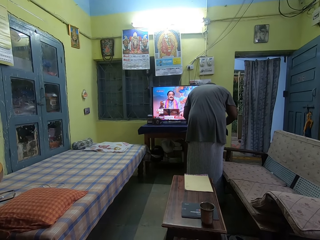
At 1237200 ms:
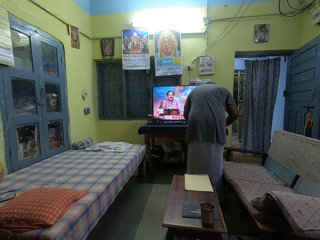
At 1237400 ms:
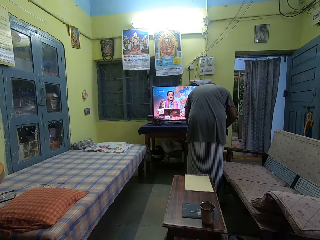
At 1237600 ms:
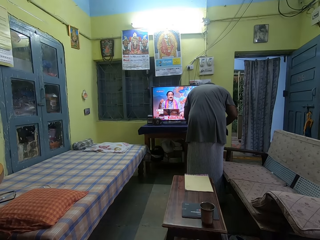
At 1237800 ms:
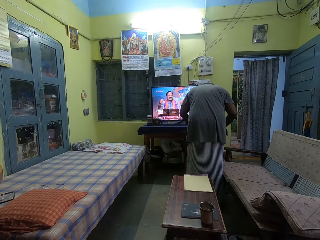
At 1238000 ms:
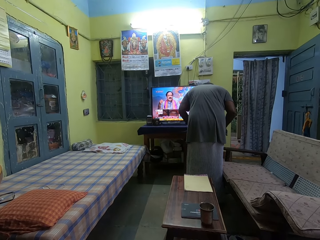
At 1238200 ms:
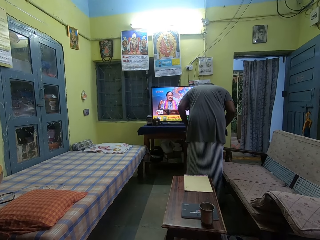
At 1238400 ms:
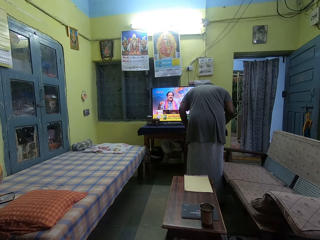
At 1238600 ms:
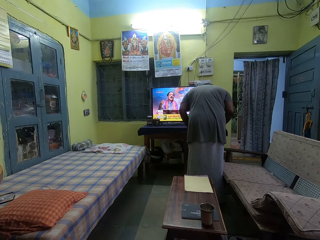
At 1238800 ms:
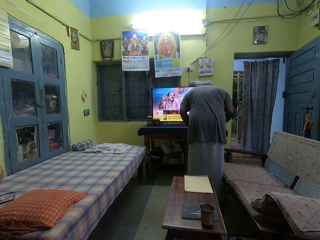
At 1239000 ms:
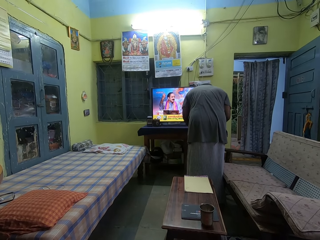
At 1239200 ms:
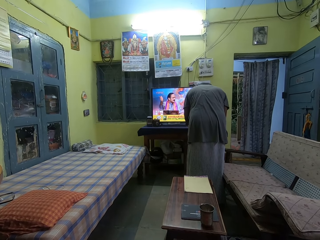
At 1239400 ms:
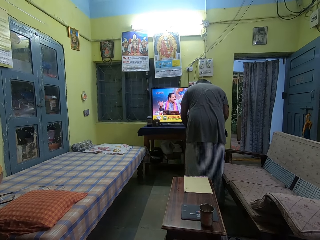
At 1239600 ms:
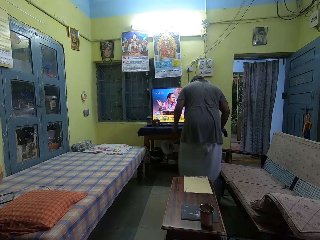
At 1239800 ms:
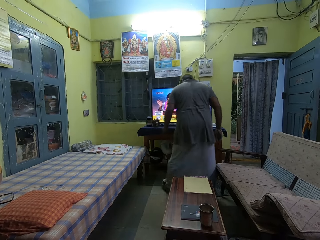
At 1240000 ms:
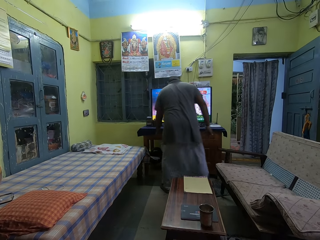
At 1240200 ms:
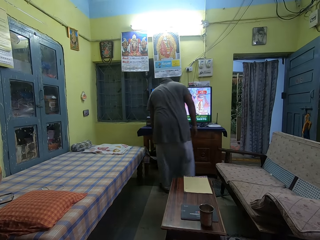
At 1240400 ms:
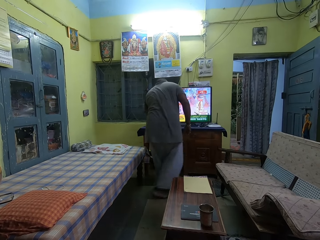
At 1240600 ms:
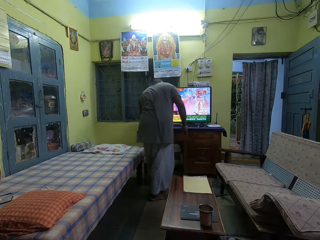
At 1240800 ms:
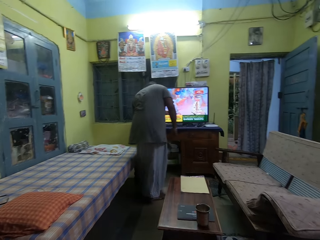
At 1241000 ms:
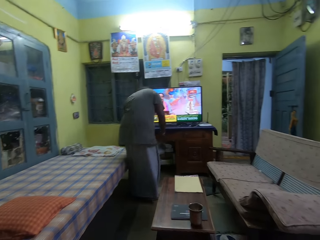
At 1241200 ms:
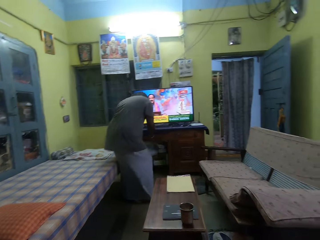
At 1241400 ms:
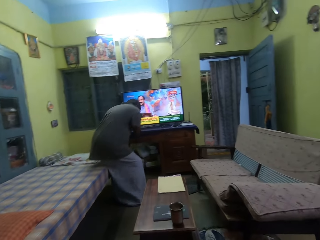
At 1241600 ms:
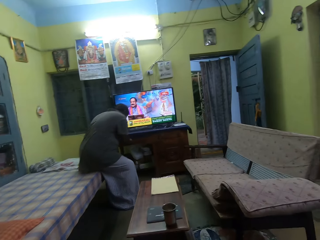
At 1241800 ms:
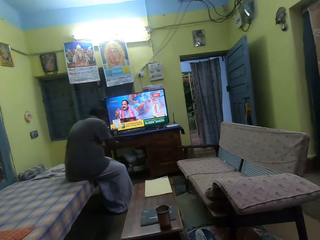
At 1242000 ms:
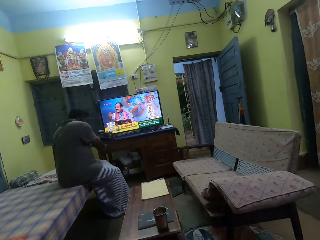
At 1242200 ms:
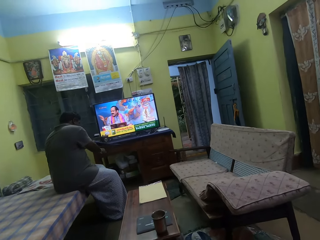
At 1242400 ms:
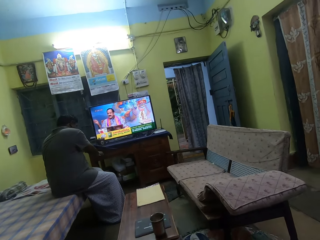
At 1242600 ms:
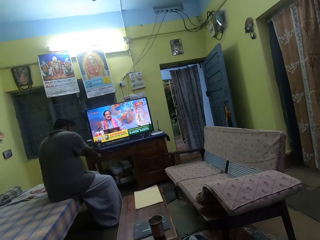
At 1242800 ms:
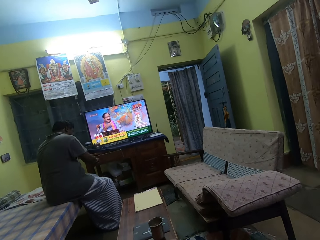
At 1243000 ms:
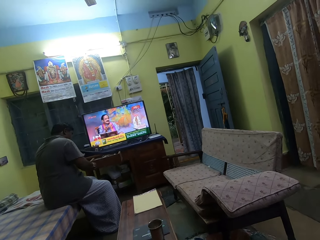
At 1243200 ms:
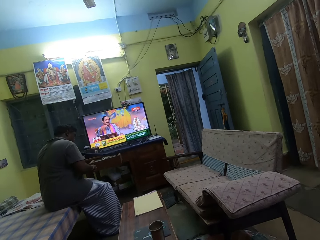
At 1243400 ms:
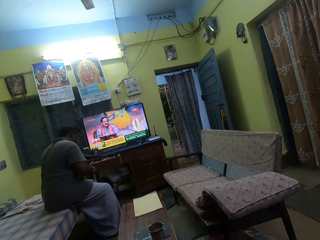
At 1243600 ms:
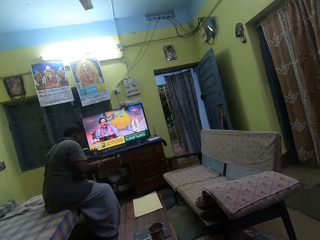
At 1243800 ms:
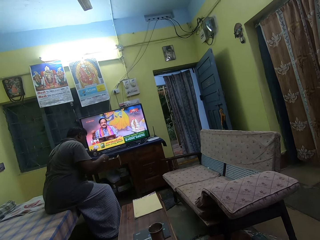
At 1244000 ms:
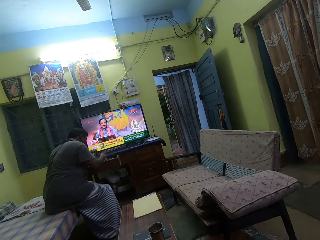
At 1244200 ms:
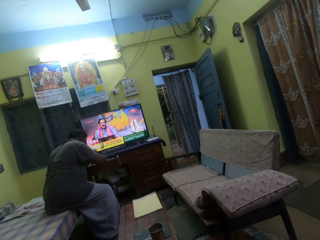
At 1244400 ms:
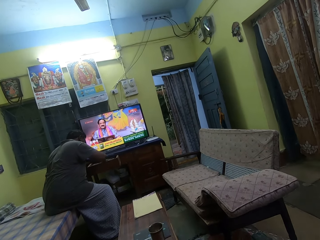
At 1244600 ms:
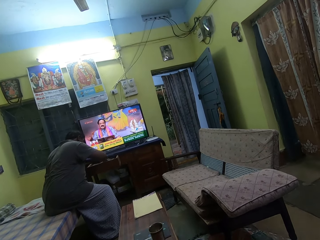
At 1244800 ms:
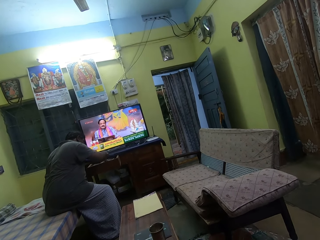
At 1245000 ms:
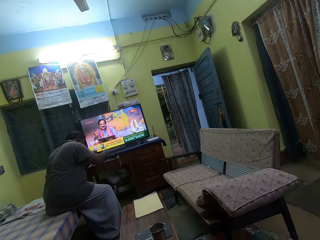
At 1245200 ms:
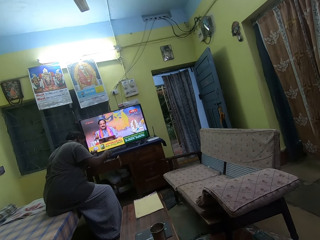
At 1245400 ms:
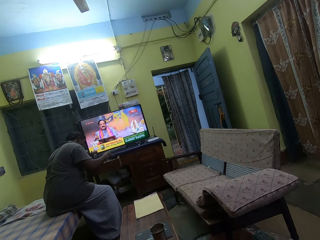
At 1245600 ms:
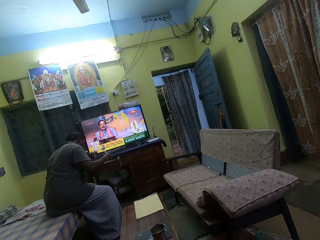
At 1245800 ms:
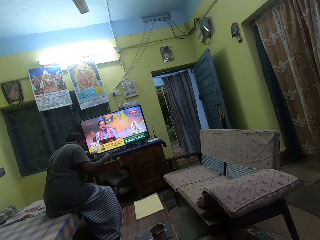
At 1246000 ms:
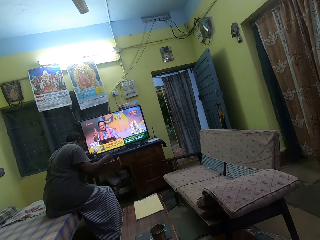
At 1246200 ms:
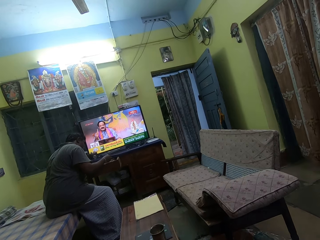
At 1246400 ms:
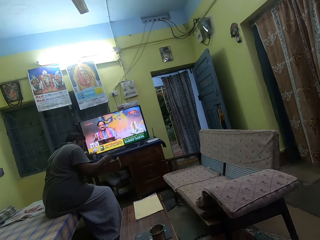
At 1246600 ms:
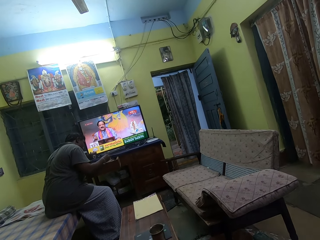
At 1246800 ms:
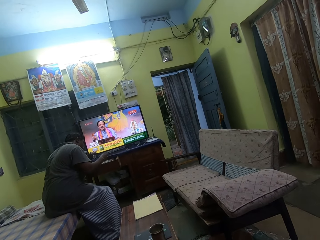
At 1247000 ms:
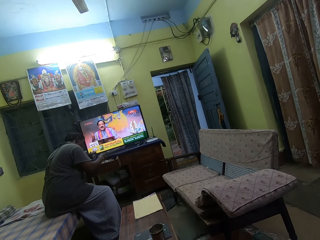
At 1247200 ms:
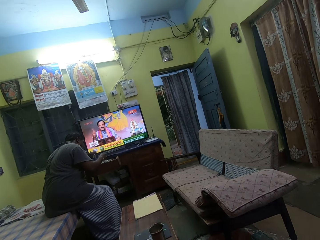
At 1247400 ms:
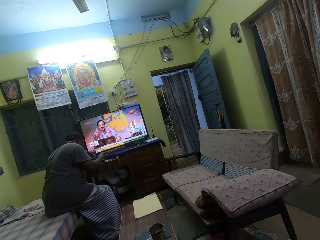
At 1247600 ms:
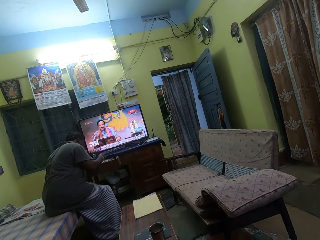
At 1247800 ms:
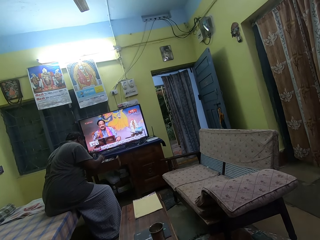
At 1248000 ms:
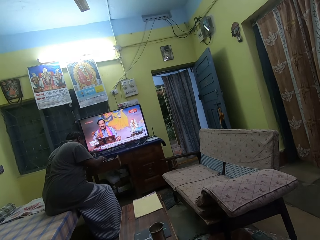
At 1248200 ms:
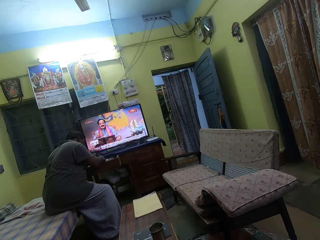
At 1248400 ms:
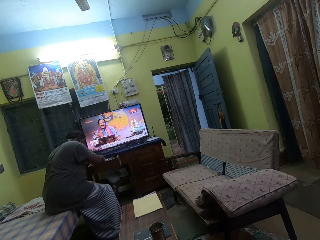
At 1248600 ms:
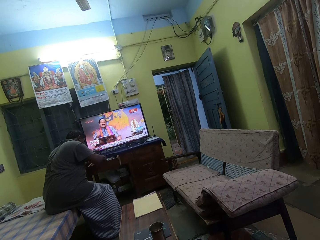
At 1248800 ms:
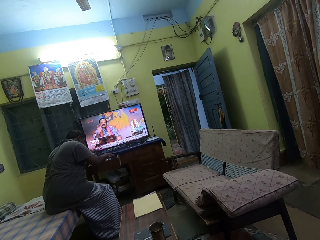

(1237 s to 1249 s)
The man moves to the other side of the cabinet. He sits on the bench. He pulls the drawer and looks through the drawer.

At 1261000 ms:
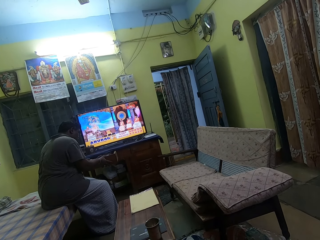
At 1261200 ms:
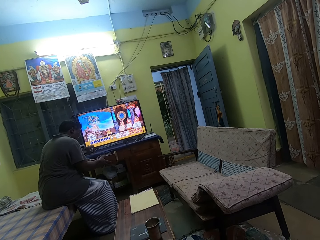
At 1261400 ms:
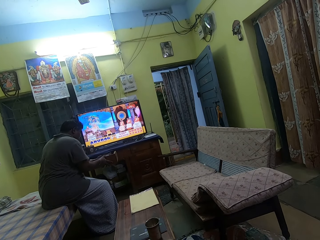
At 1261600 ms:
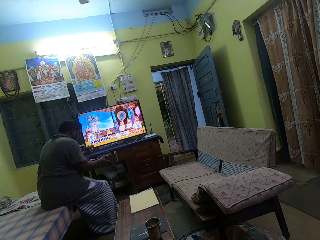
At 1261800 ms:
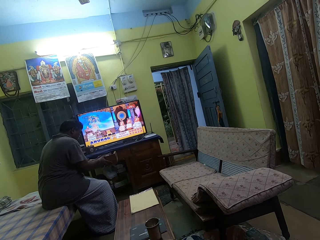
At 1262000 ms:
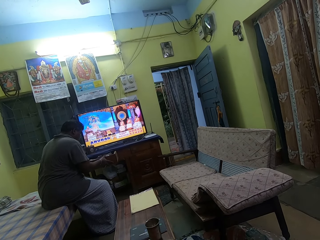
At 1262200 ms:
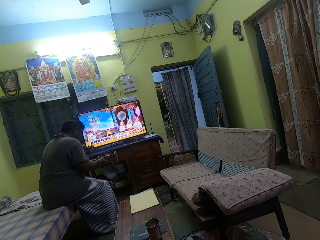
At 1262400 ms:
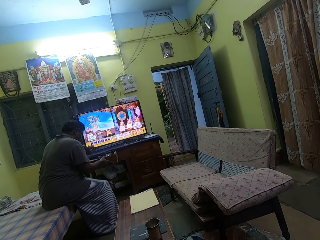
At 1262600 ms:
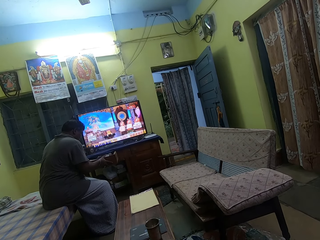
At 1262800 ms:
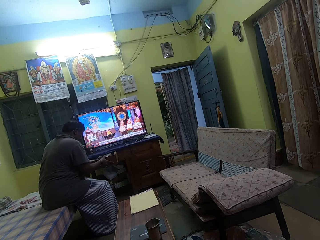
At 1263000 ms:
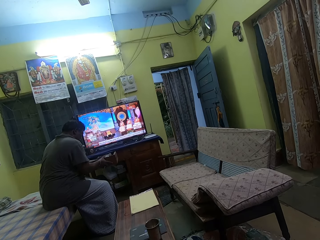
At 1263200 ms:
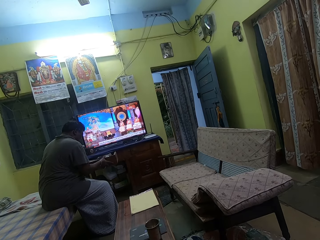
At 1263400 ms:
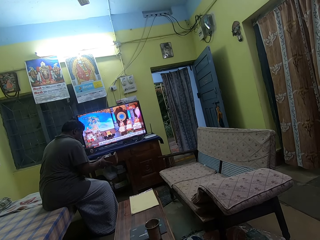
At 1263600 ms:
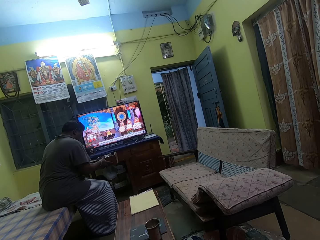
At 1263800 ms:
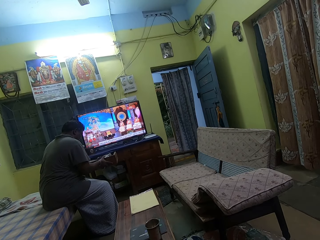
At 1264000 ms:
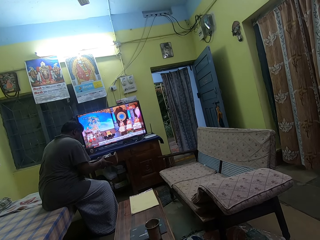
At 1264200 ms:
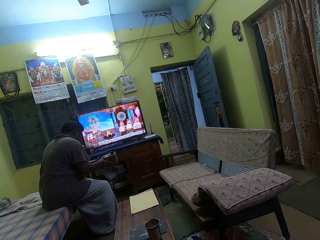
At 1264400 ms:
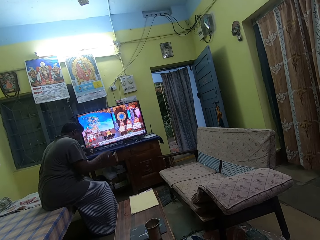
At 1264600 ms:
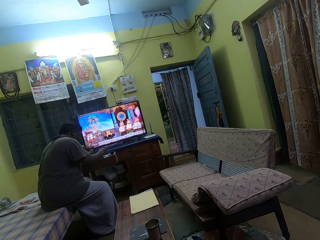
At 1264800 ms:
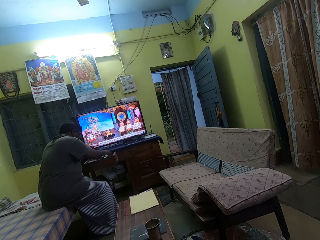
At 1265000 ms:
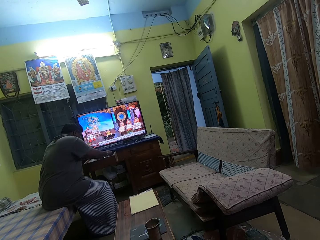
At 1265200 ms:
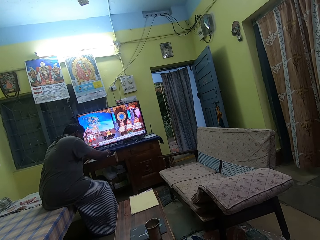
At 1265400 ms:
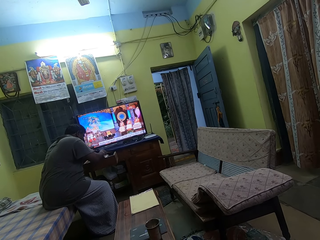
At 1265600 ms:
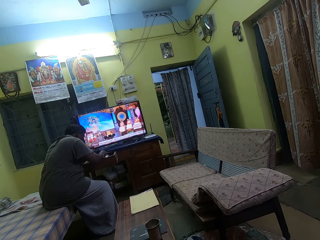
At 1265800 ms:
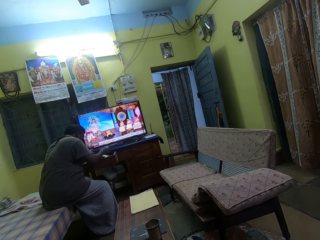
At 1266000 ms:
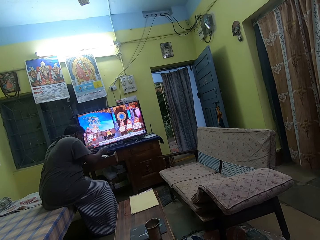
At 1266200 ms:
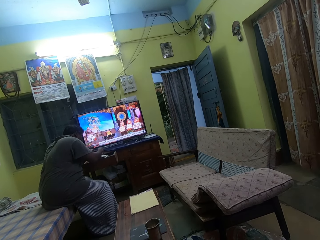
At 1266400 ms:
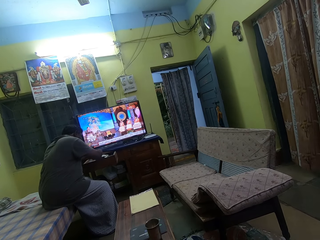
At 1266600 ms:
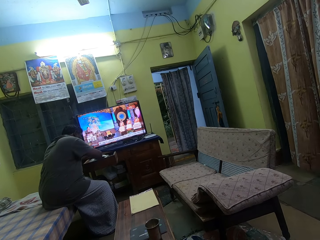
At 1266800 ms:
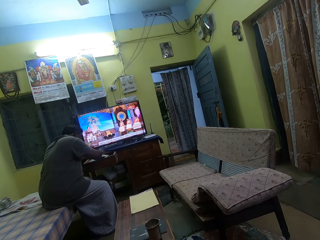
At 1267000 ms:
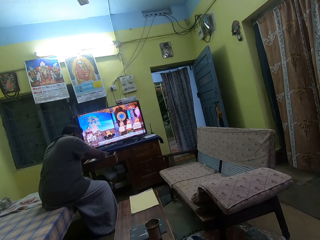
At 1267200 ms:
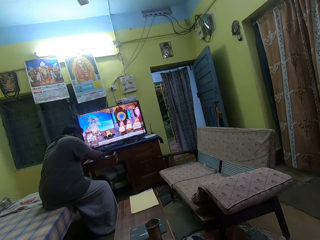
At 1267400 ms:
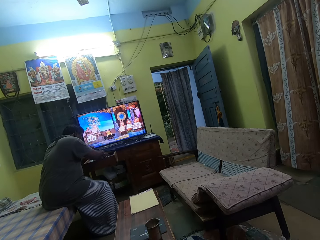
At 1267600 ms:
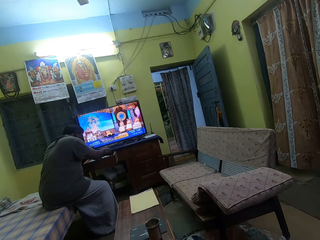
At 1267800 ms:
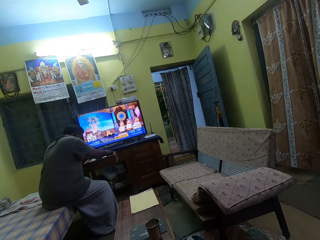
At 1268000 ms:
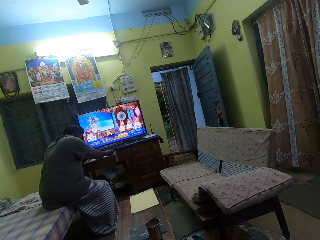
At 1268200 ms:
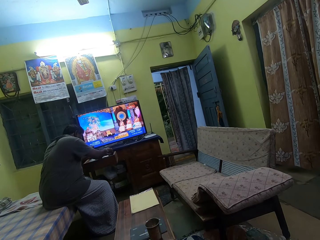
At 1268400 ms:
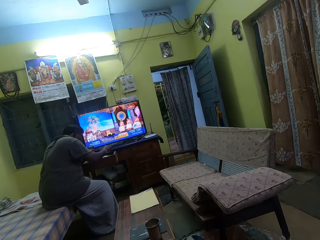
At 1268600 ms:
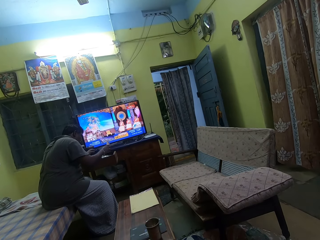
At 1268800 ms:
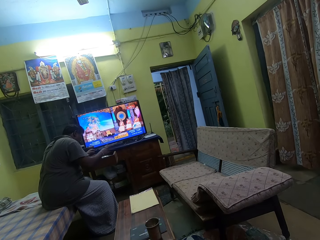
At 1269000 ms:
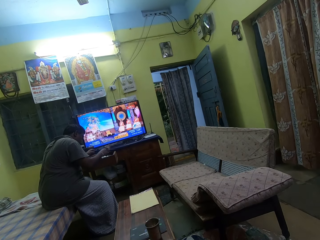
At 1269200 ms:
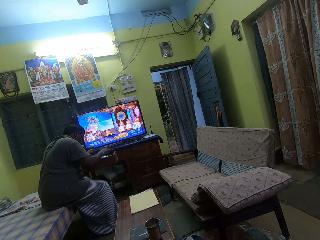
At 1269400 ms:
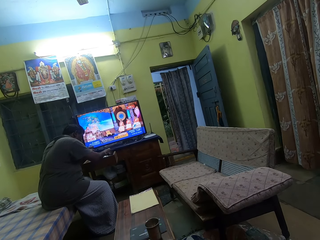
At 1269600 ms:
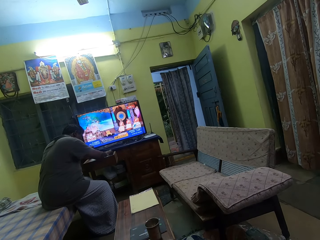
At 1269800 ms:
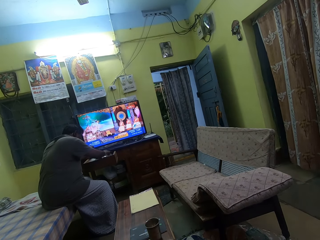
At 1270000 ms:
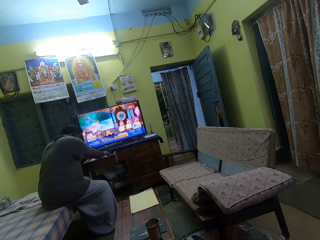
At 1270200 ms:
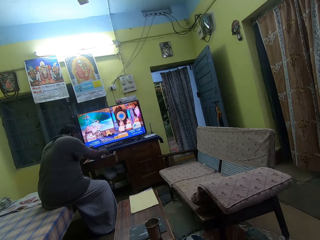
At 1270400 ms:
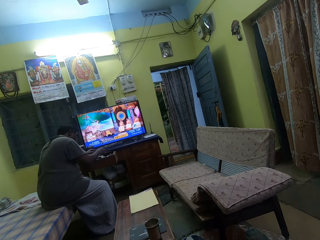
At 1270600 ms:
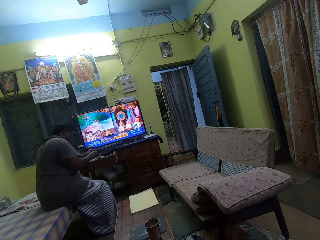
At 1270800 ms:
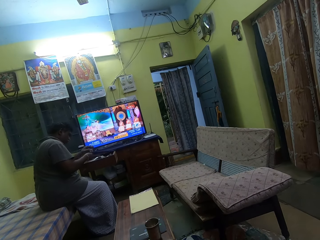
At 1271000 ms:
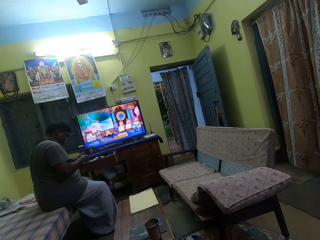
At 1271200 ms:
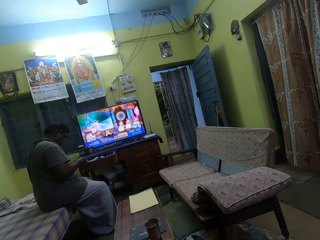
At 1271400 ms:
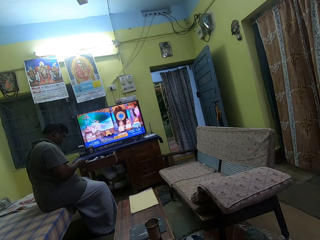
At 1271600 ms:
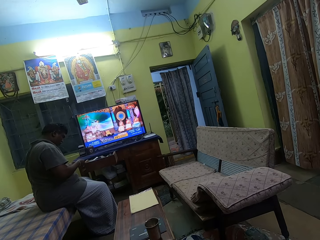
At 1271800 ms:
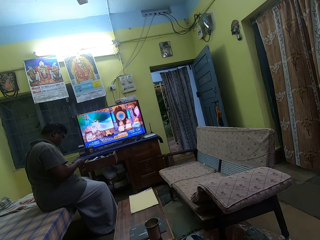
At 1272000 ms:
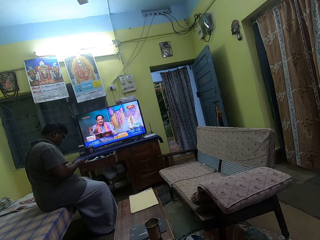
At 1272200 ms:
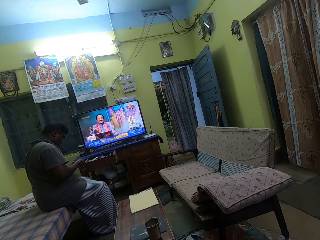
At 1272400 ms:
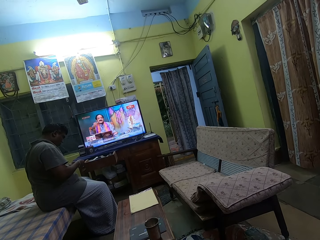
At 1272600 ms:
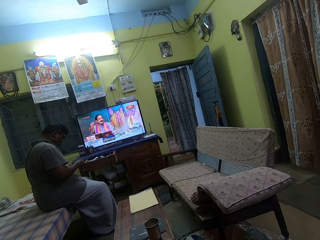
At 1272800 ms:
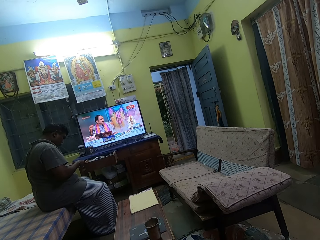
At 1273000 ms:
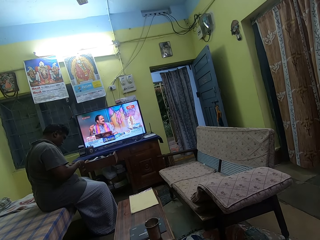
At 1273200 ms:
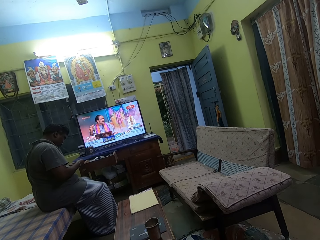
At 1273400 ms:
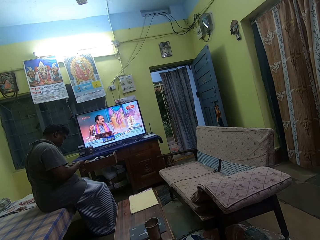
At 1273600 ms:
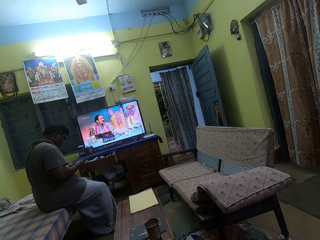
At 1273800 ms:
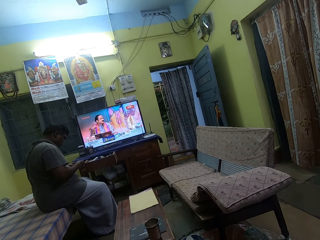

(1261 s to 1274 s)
The man pulls the drawers. He looks through the drawer. He looks at the item.
